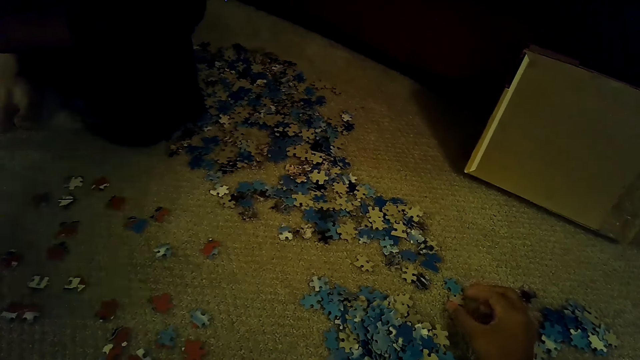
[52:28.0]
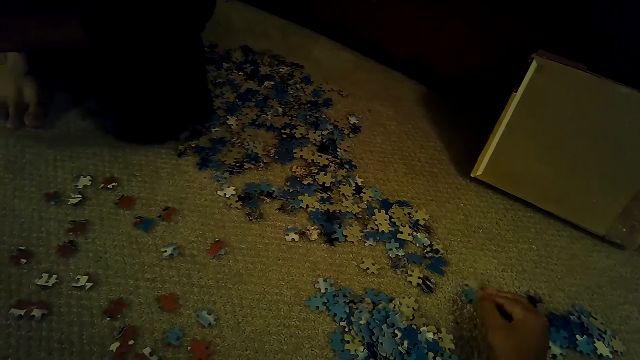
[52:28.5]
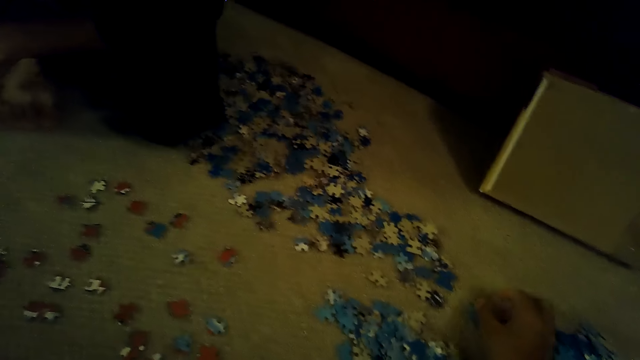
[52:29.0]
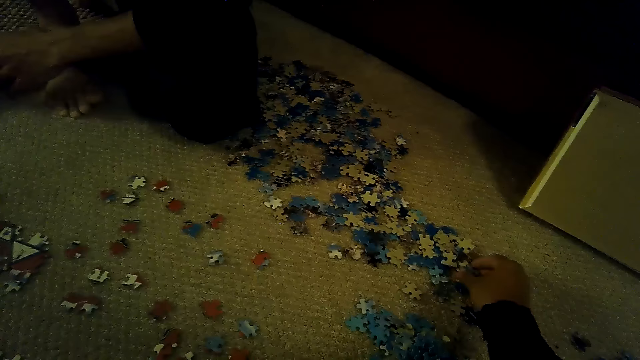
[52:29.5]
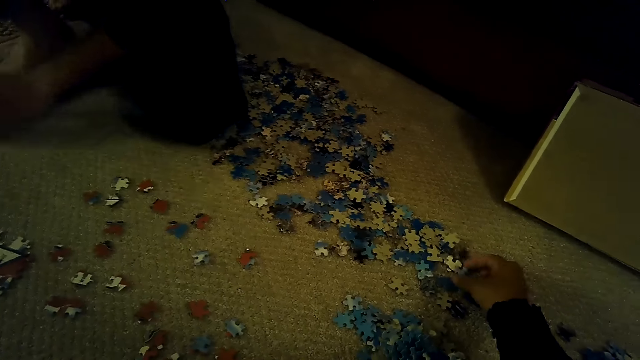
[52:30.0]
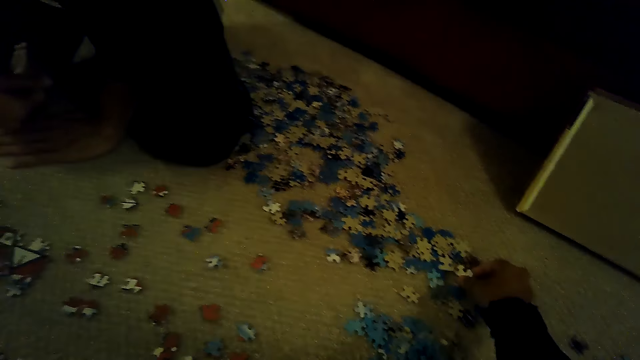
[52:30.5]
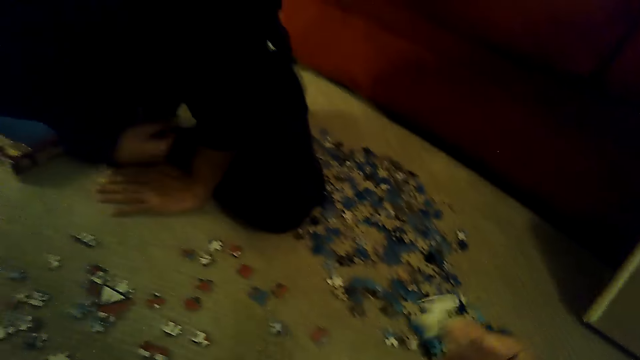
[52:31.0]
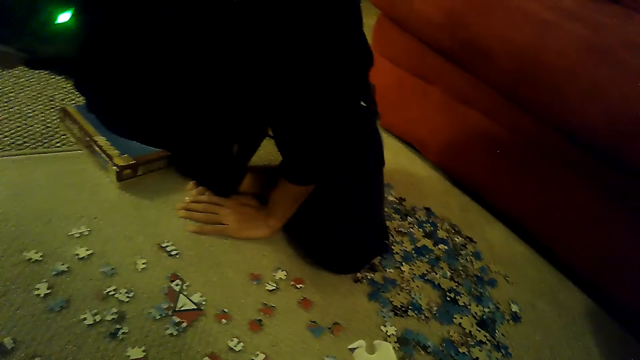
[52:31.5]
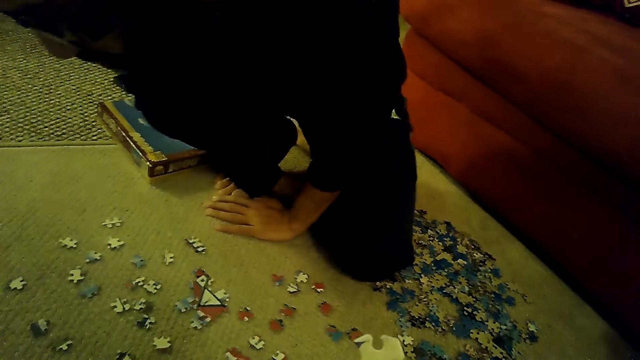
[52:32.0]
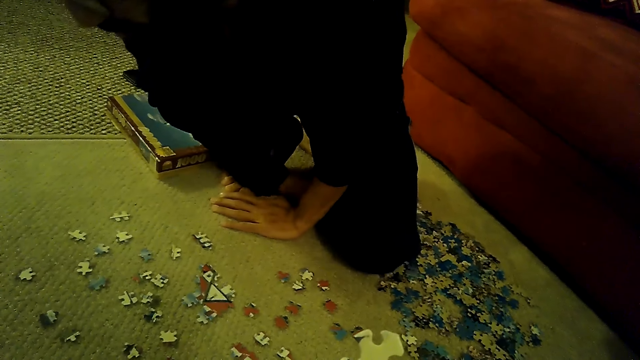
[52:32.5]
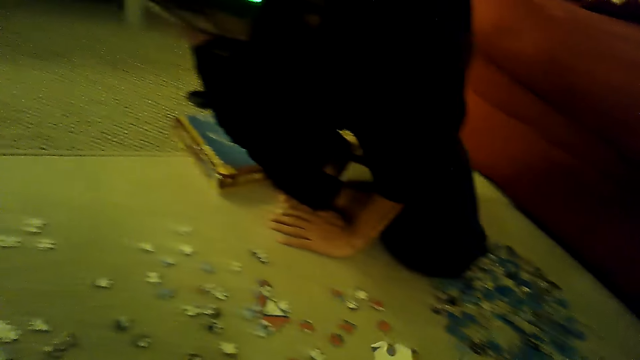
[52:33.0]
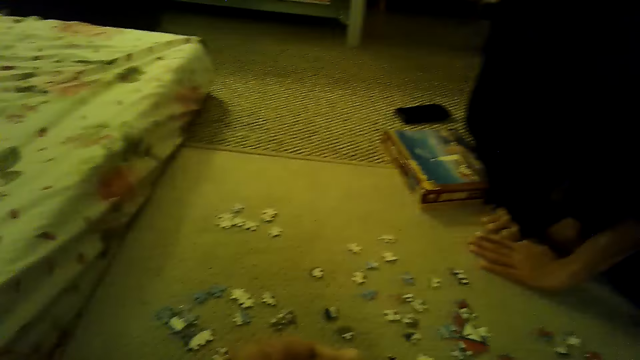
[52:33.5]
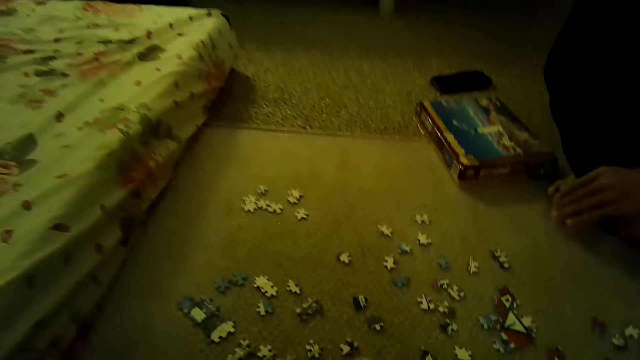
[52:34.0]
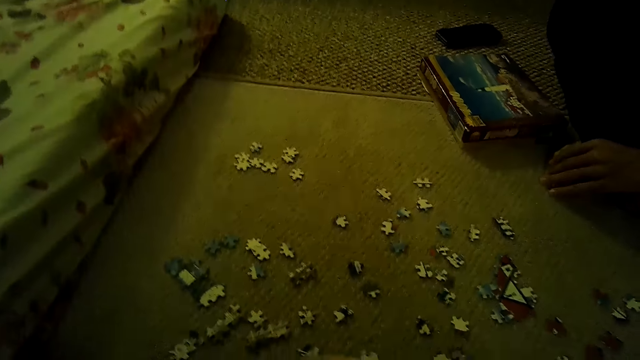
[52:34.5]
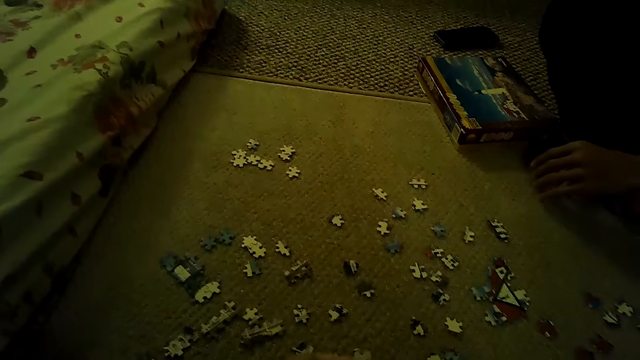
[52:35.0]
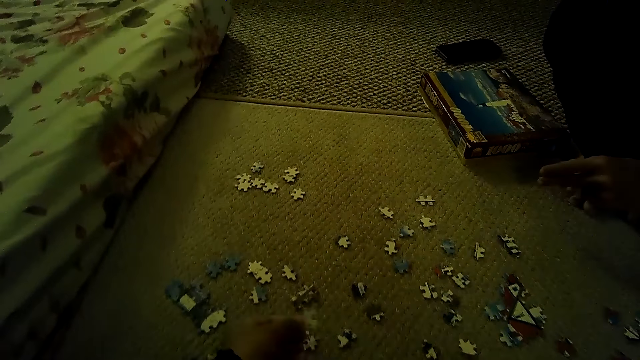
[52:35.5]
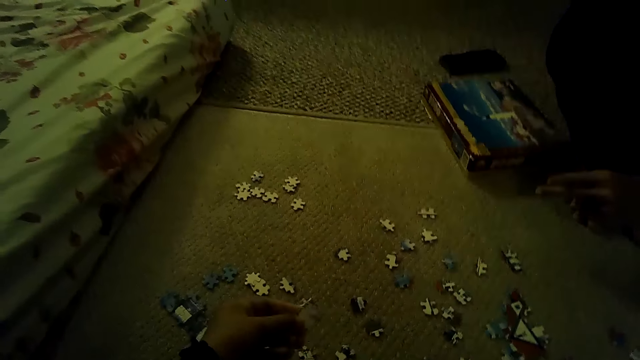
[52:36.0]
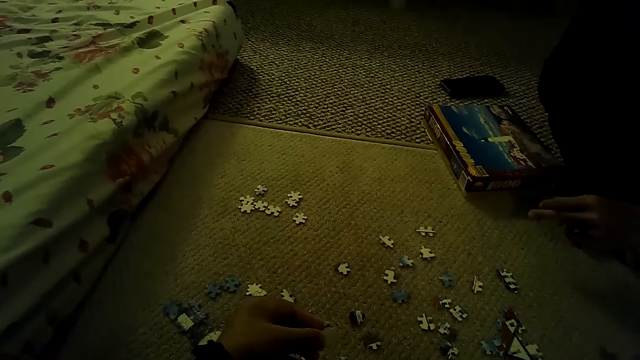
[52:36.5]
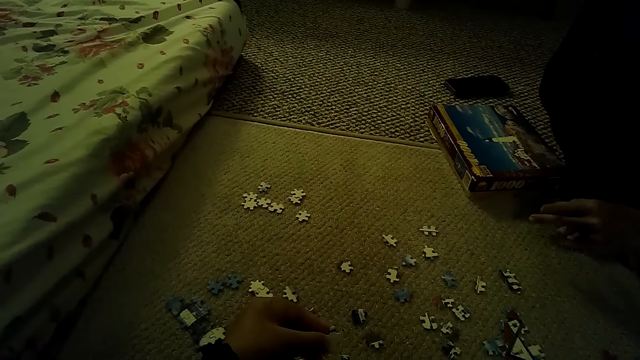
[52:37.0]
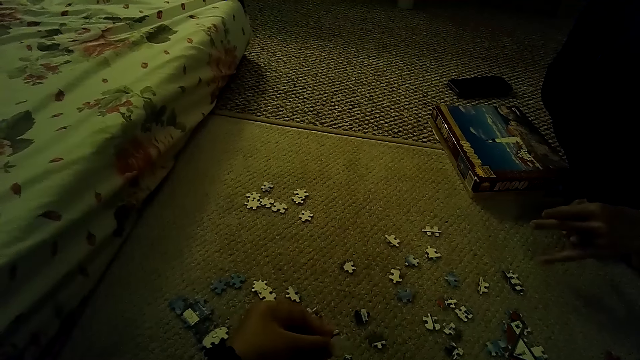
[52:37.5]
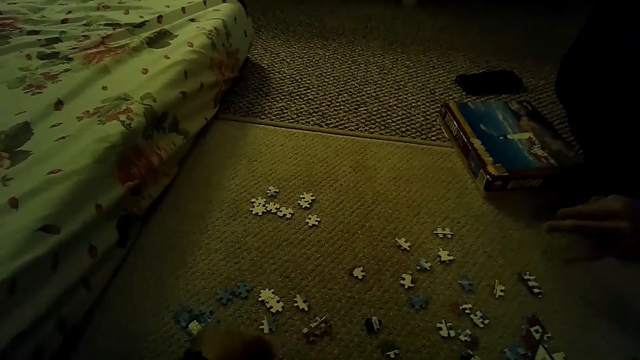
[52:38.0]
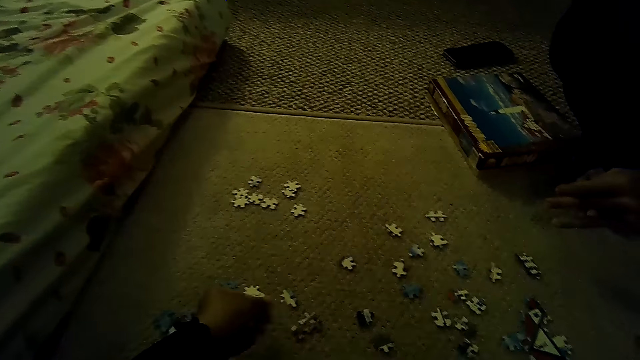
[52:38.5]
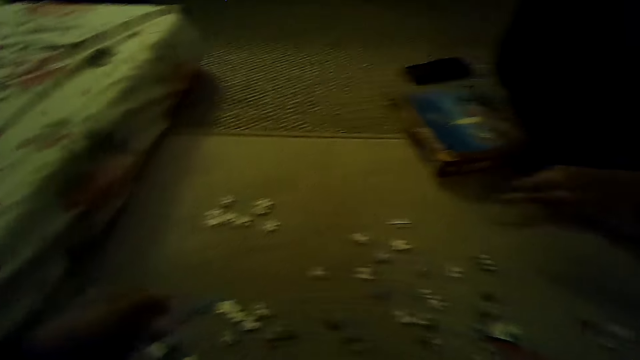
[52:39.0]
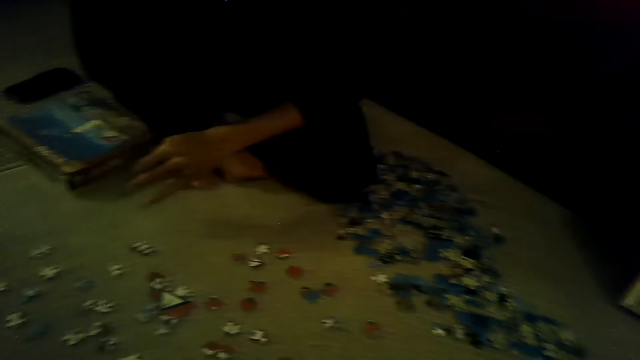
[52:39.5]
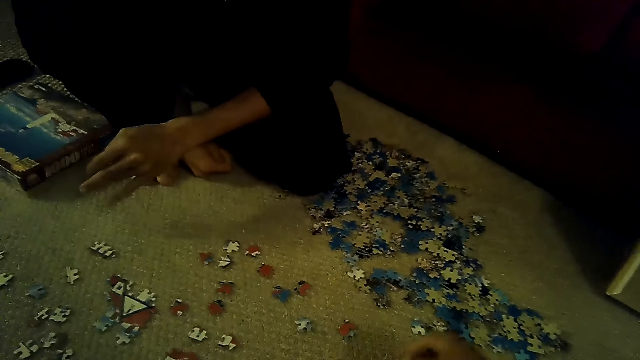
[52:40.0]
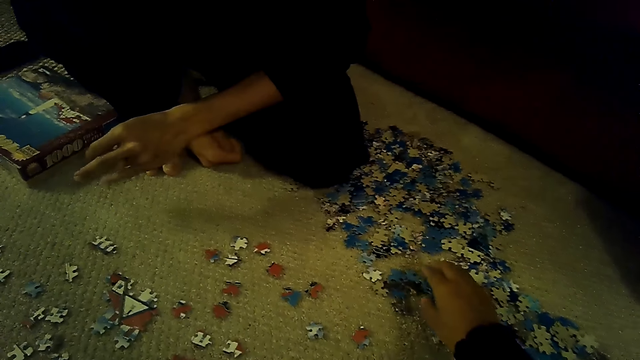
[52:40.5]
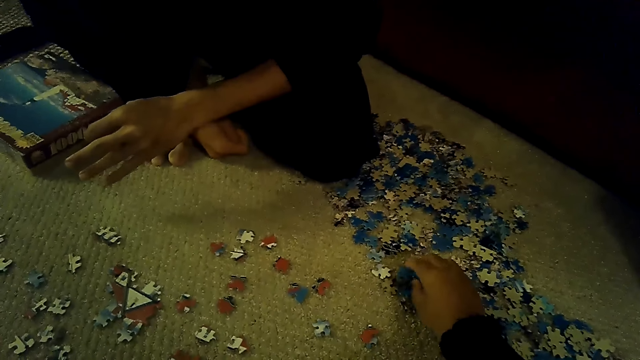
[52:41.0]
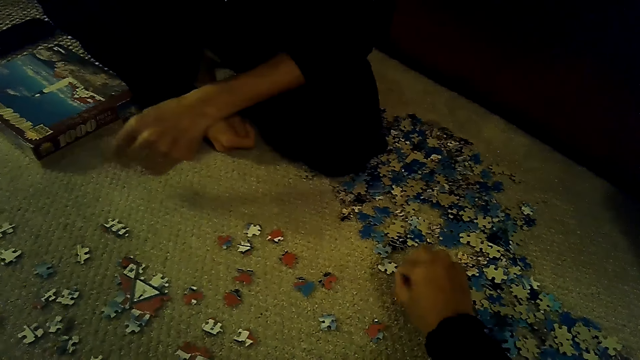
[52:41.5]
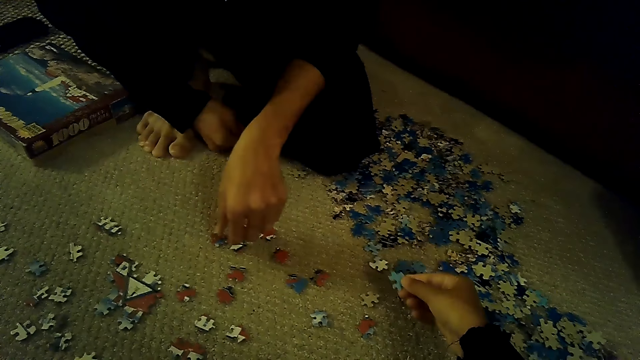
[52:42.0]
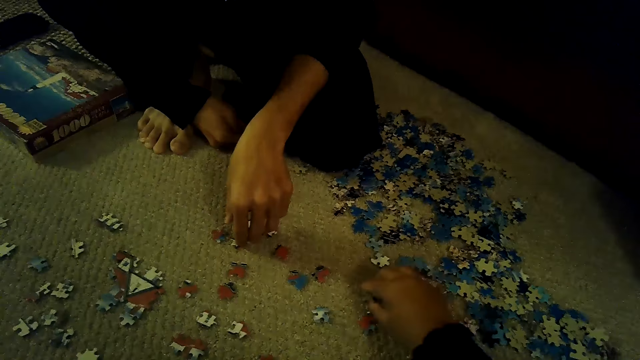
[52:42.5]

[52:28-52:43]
A person holds the puzzle pieces. The camera wearer picks a puzzle piece. The person looks at the puzzle pieces. The camera wearer fixes the puzzle piece. The person moves the hand. The camera wearer selects the puzzle piece.

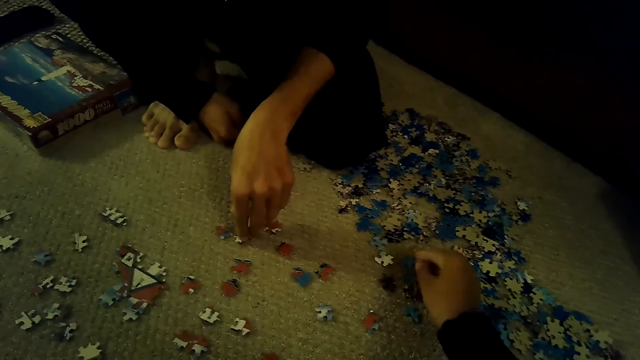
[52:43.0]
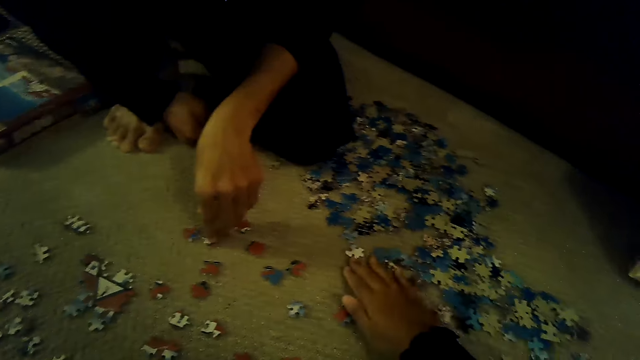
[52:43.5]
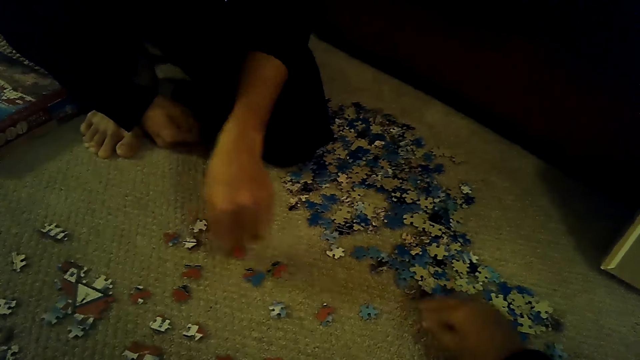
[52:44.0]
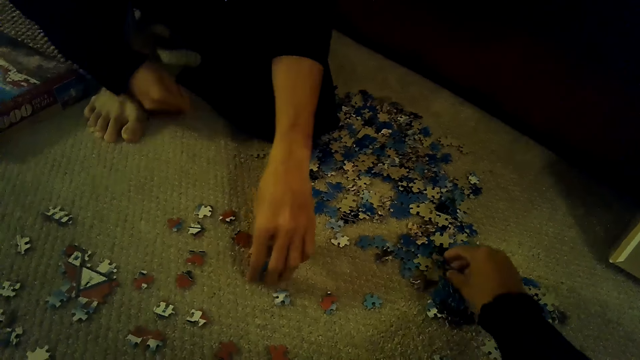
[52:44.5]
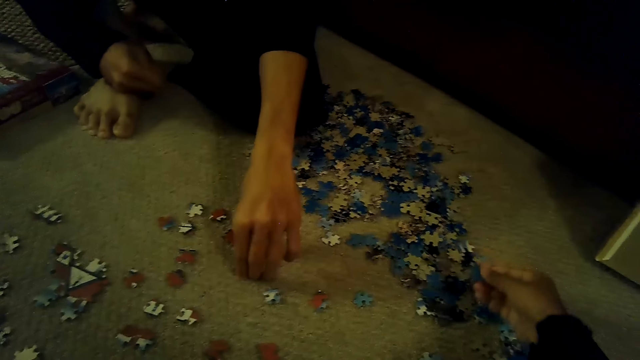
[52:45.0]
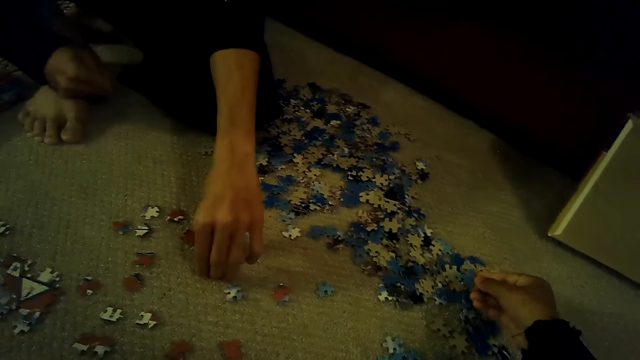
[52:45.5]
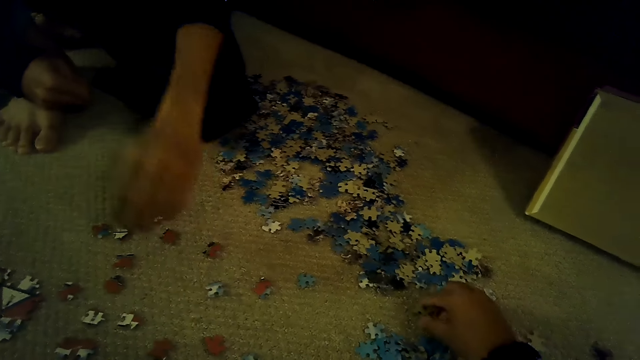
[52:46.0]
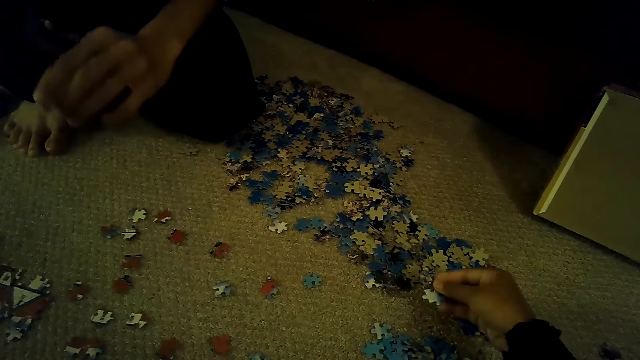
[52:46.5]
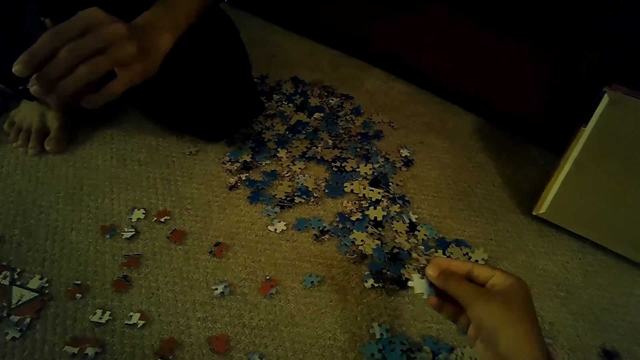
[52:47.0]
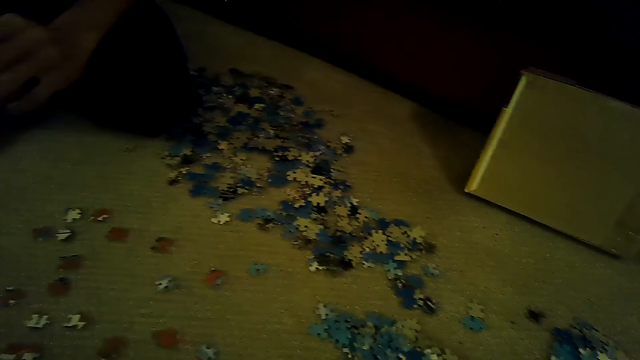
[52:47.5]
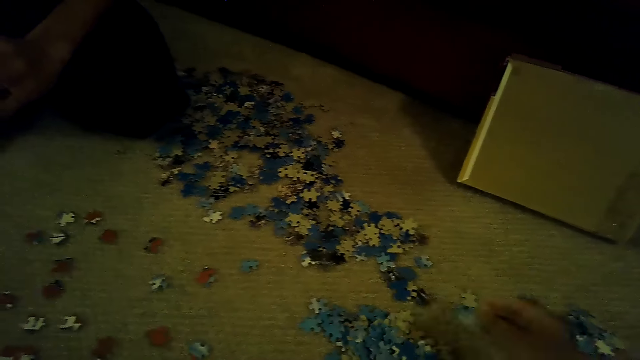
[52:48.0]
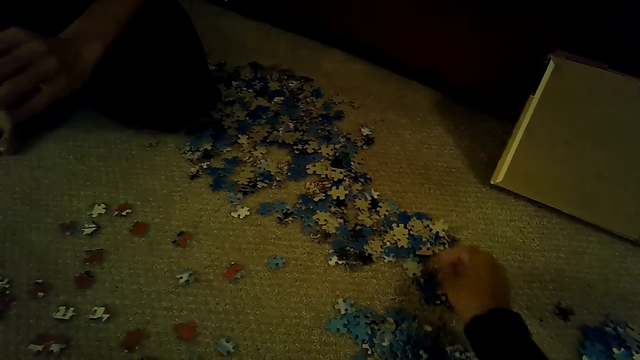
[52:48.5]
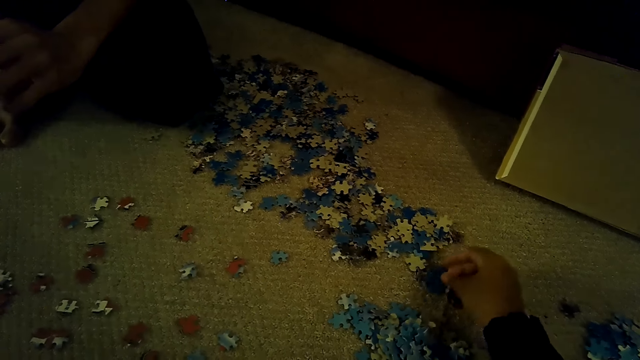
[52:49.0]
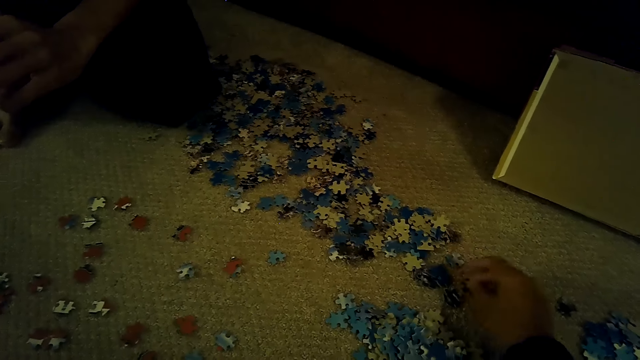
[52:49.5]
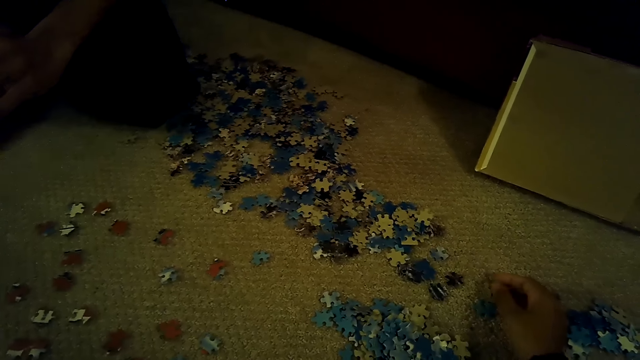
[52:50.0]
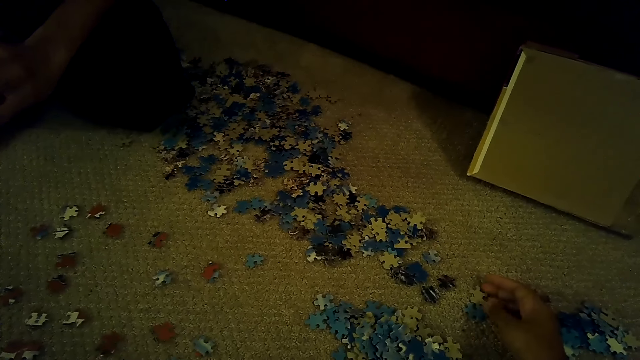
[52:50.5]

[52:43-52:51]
A person holds the piece.
